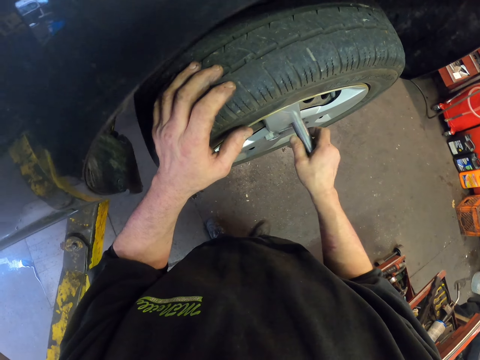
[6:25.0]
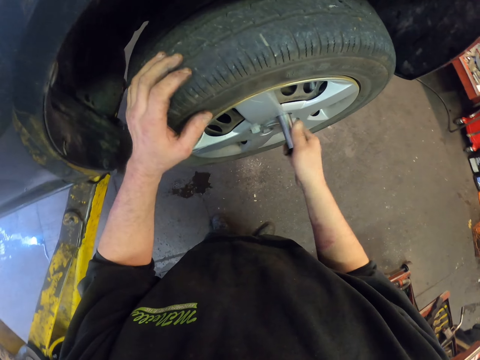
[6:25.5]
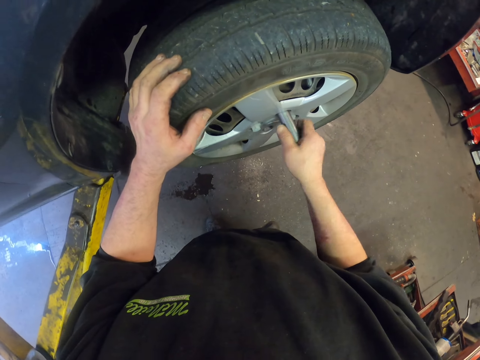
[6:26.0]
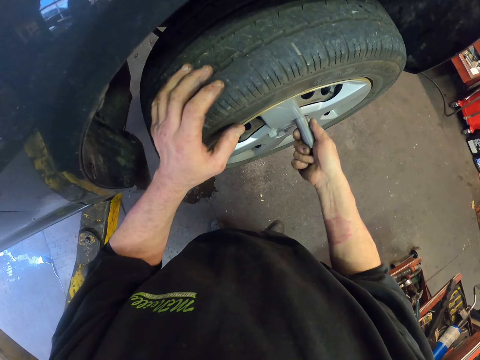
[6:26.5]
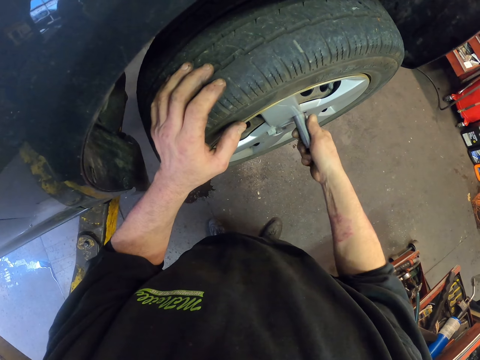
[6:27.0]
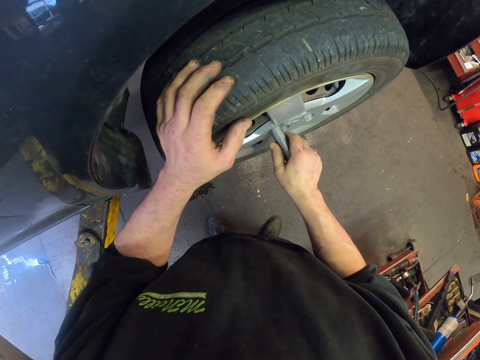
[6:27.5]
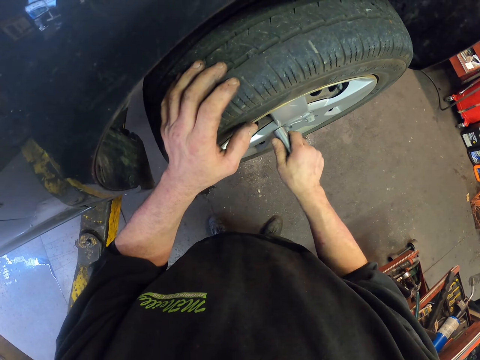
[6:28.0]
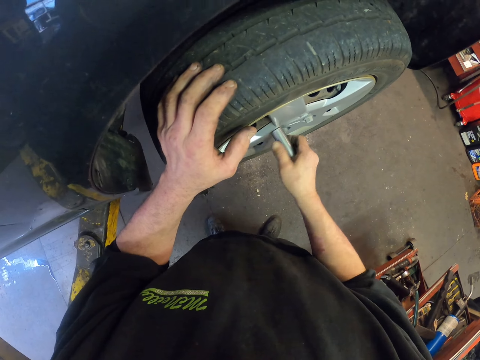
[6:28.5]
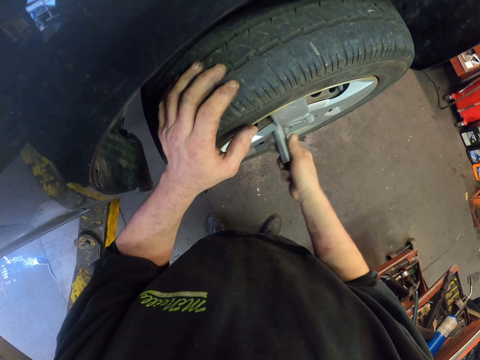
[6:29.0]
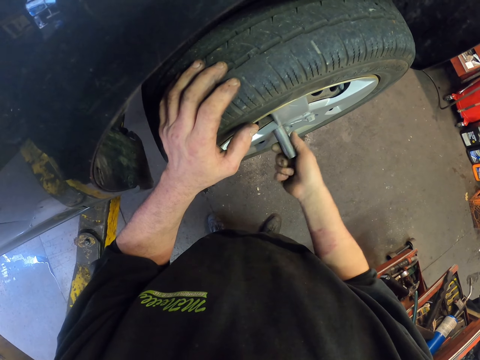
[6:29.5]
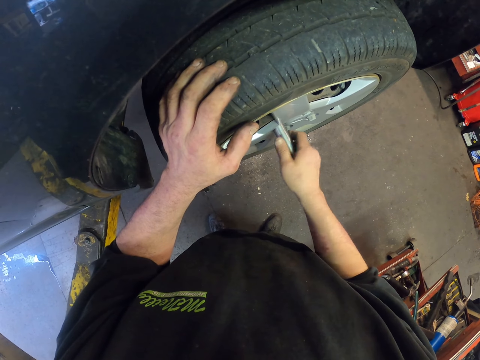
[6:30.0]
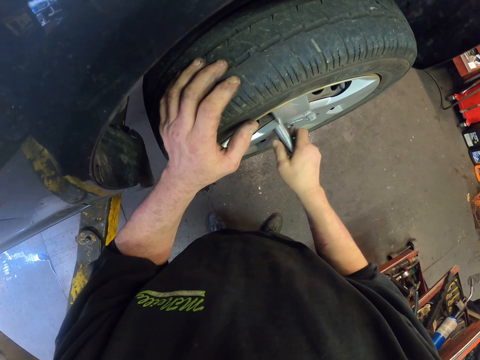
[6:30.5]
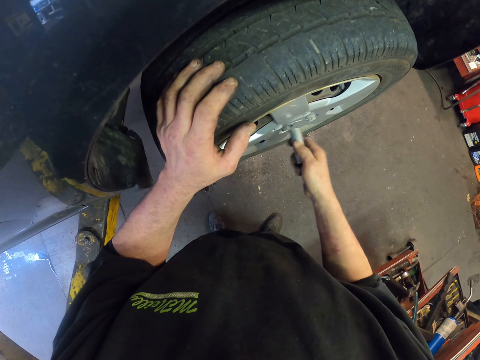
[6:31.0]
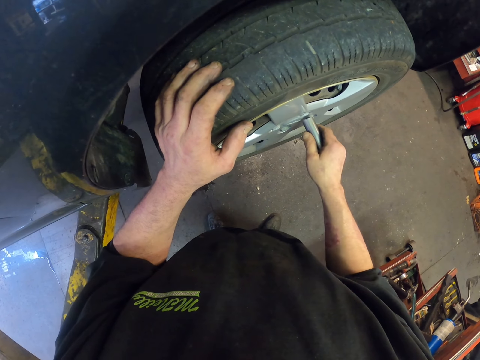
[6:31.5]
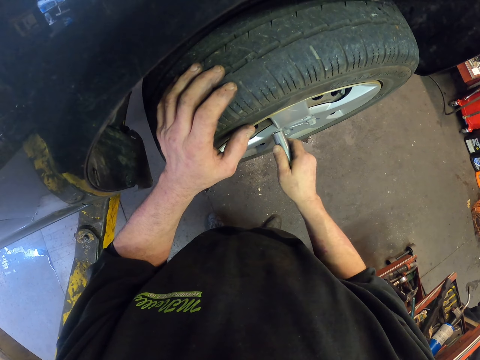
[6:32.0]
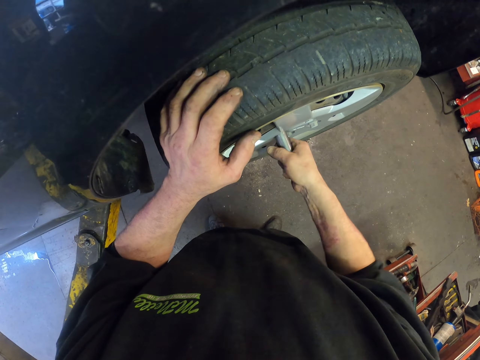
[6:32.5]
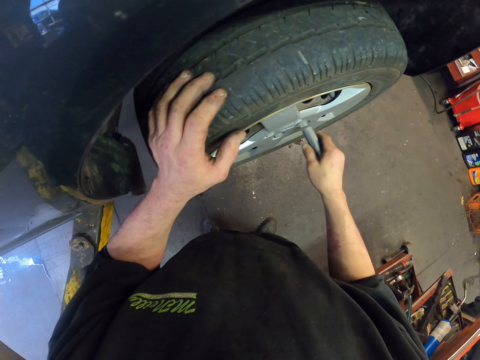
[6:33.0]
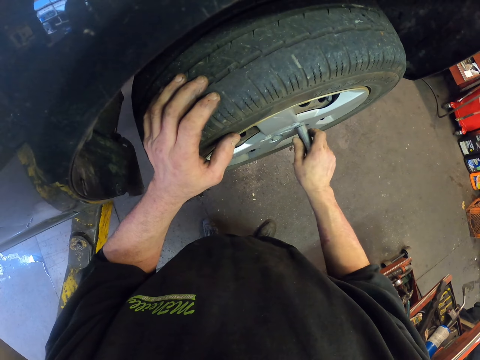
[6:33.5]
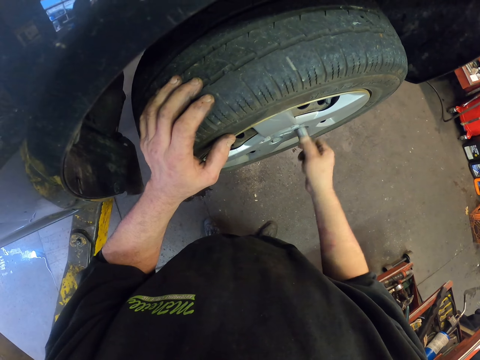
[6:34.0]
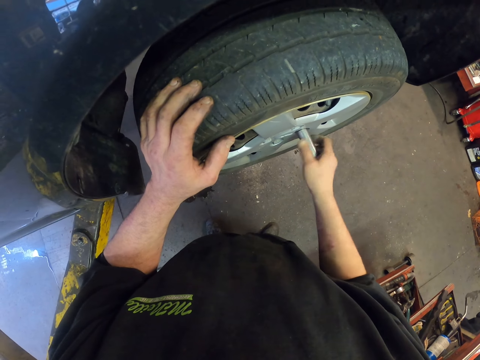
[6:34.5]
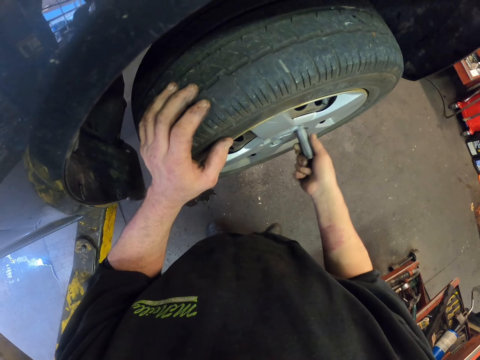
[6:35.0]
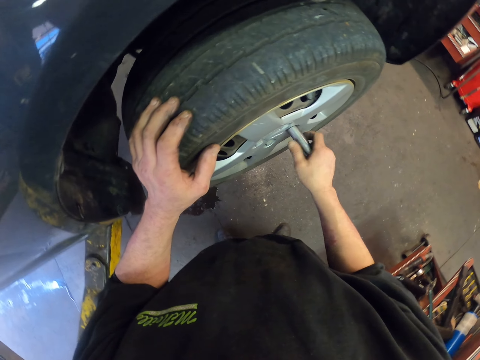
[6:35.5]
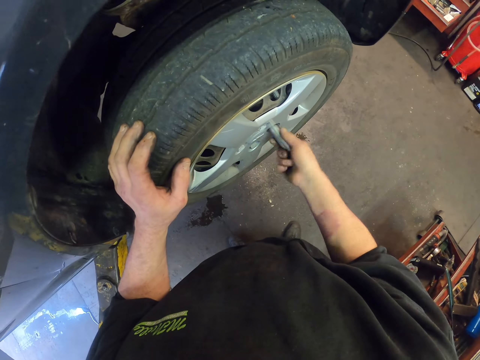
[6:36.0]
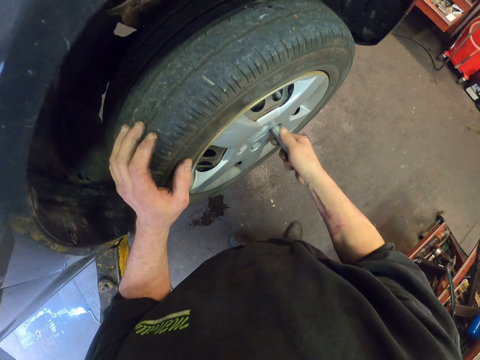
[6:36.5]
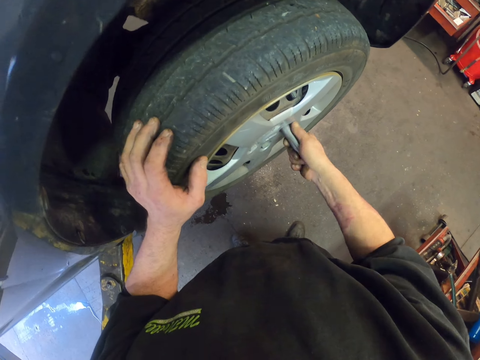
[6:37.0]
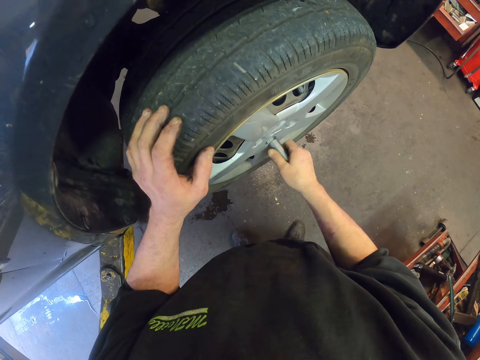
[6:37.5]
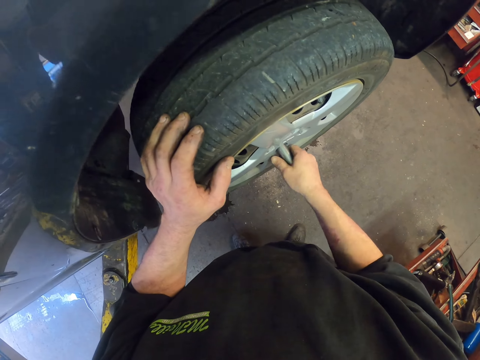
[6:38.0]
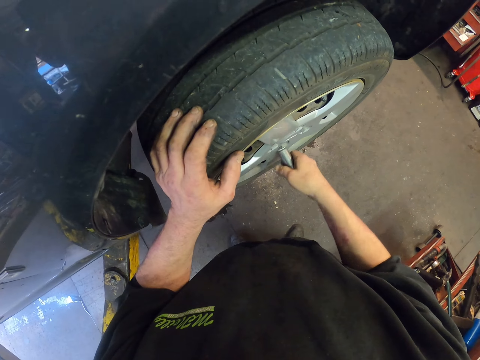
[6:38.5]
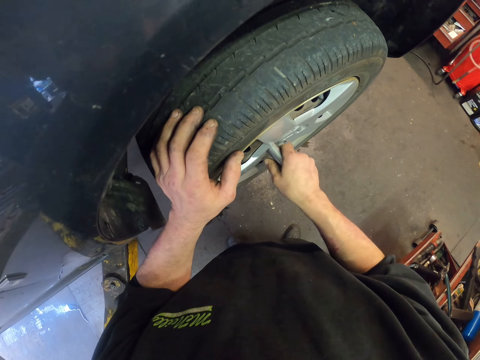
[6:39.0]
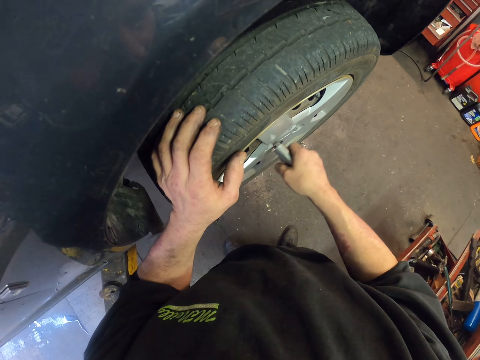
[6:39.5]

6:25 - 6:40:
The camera wearer tightens the lug nut with a tool.

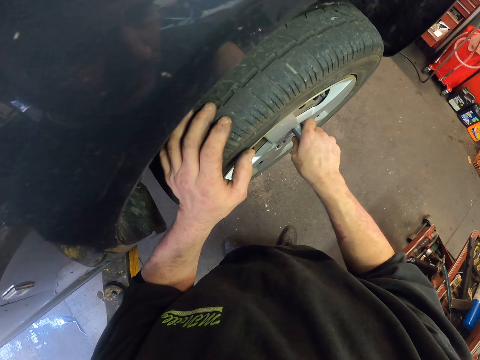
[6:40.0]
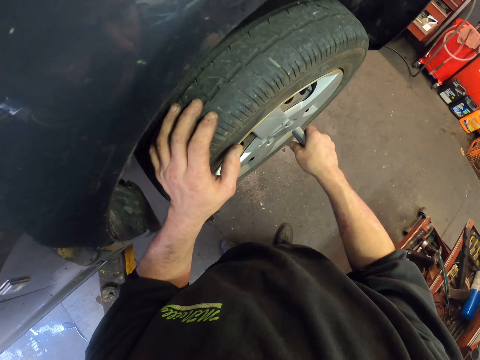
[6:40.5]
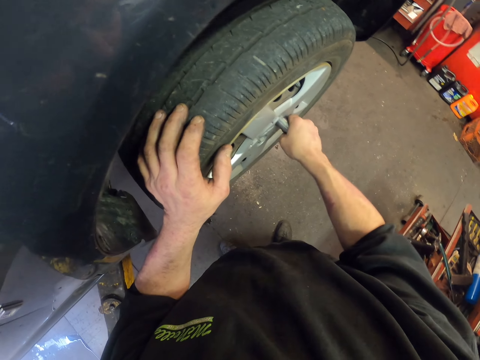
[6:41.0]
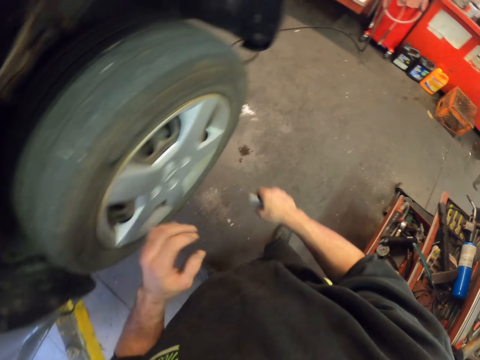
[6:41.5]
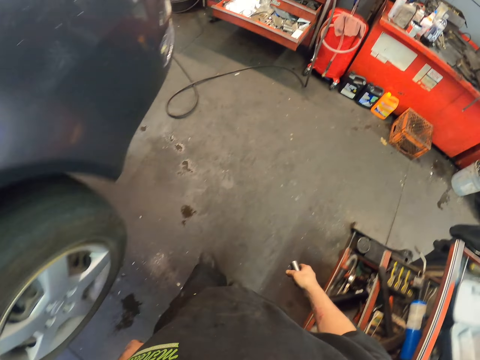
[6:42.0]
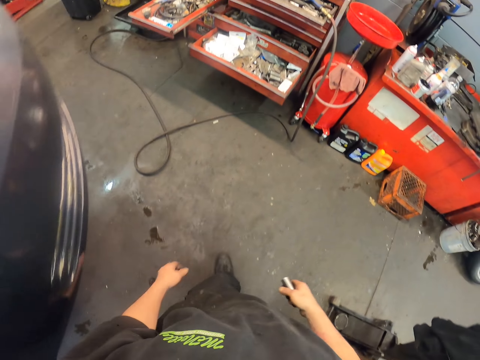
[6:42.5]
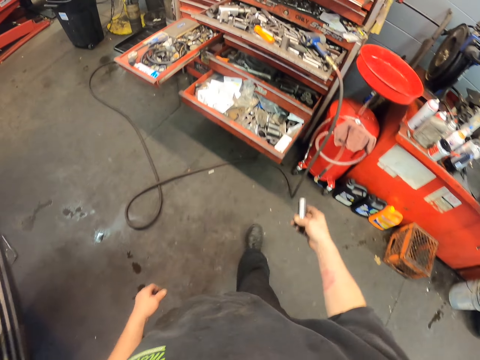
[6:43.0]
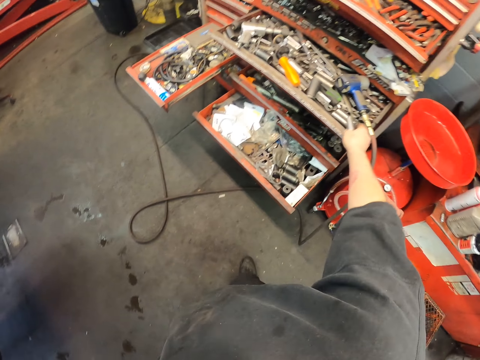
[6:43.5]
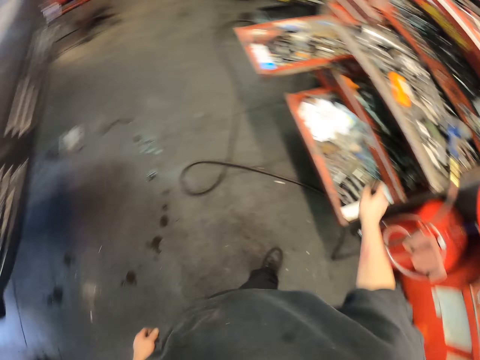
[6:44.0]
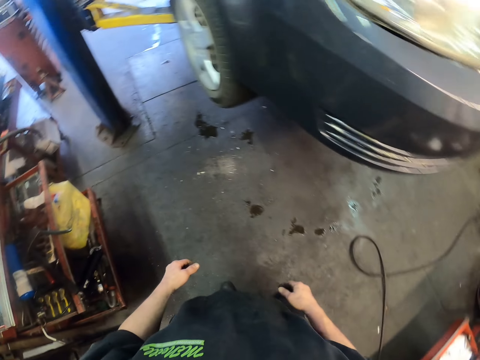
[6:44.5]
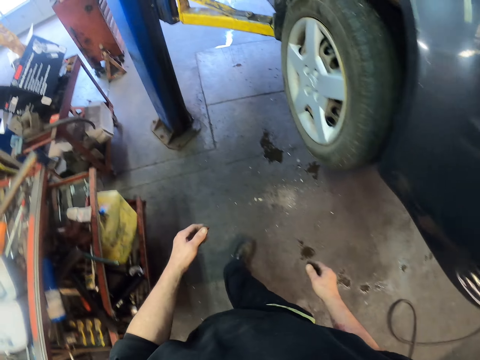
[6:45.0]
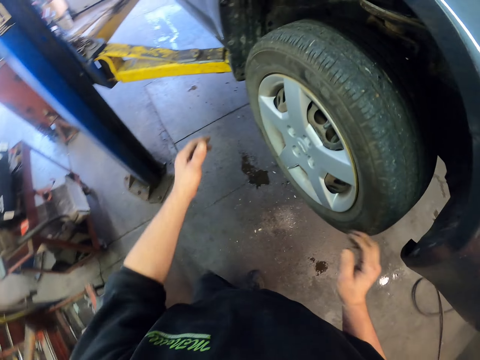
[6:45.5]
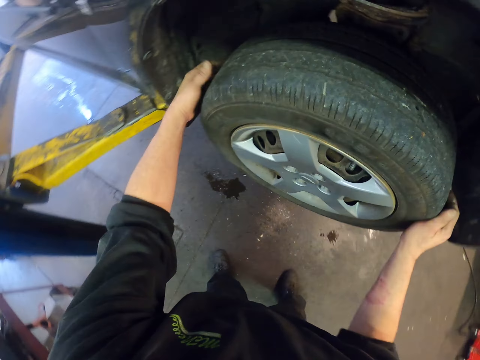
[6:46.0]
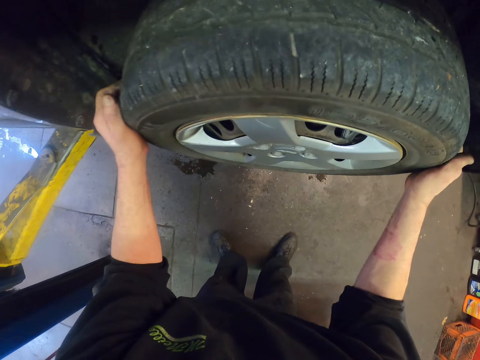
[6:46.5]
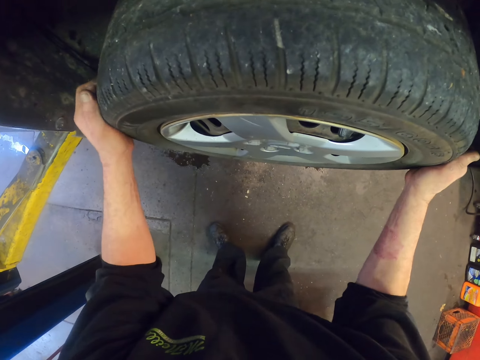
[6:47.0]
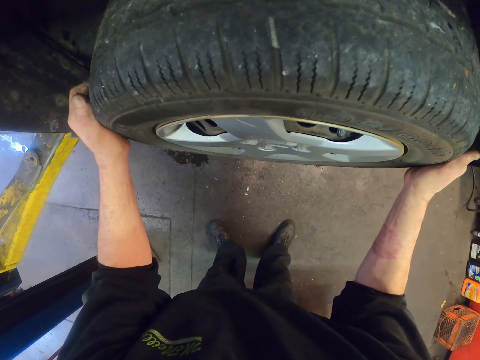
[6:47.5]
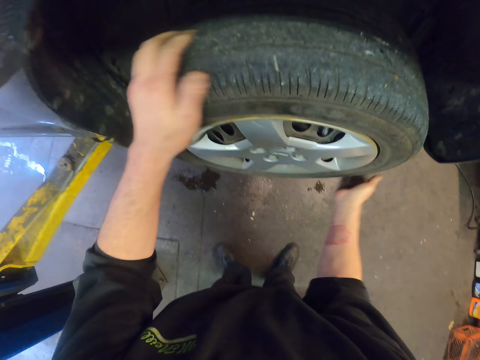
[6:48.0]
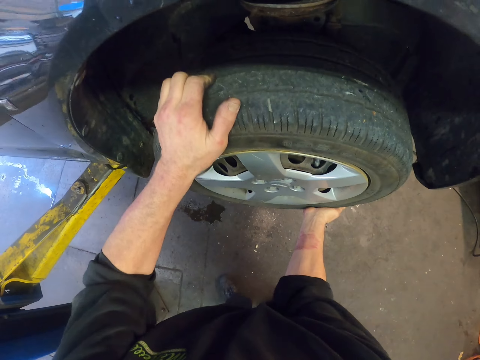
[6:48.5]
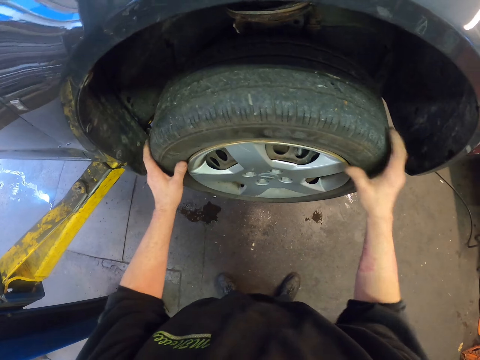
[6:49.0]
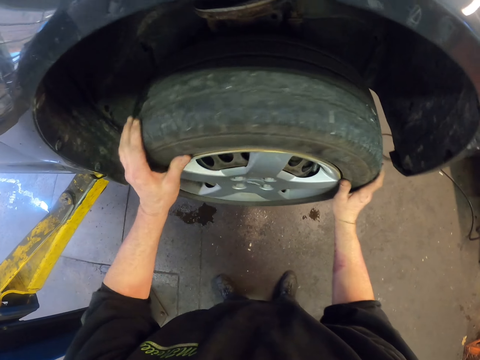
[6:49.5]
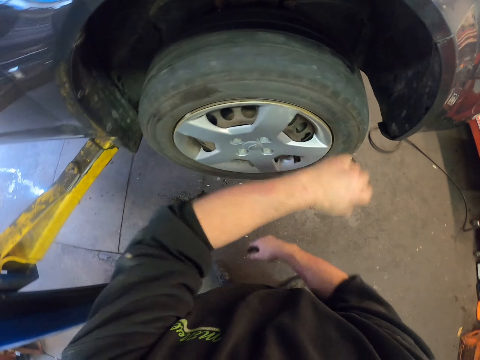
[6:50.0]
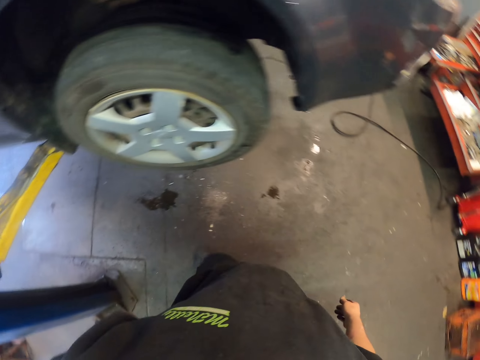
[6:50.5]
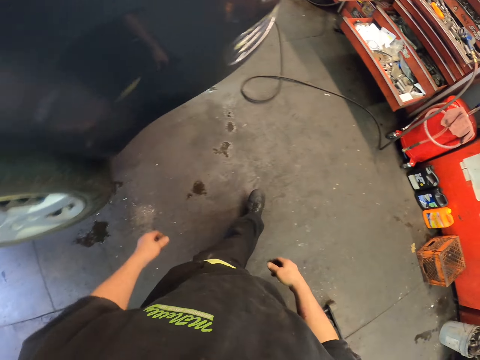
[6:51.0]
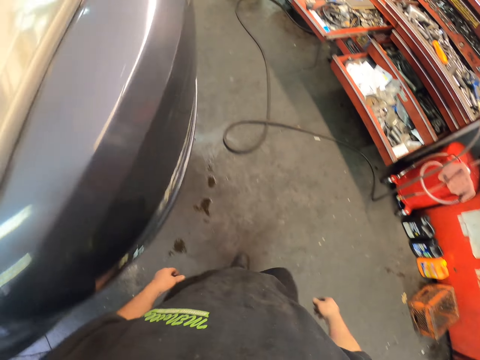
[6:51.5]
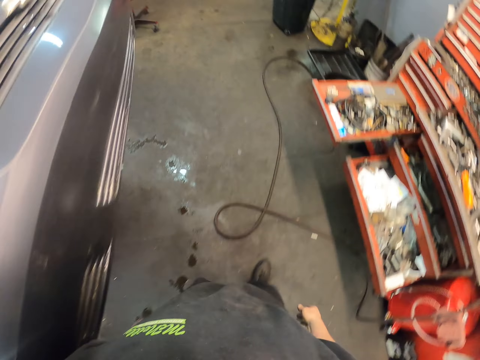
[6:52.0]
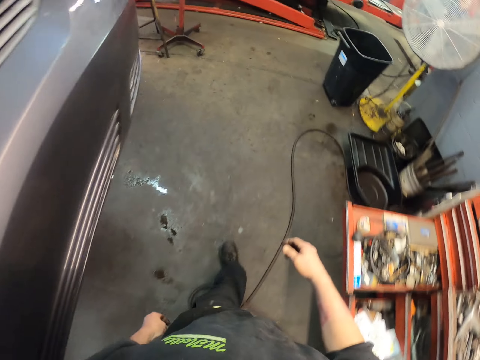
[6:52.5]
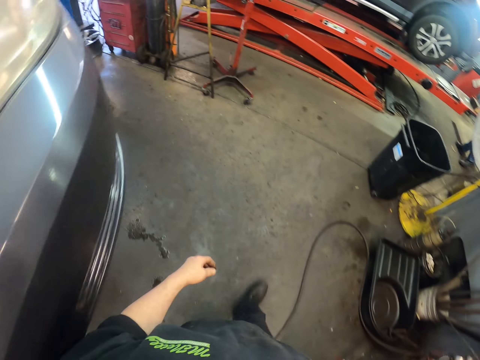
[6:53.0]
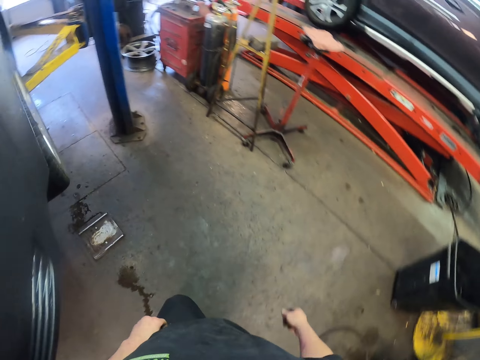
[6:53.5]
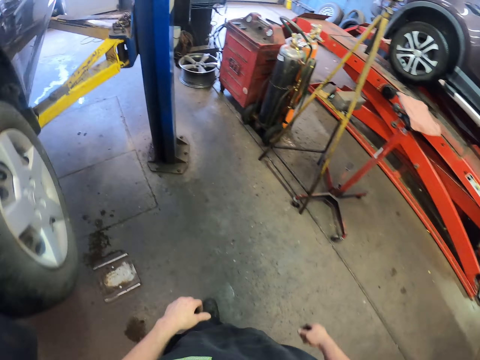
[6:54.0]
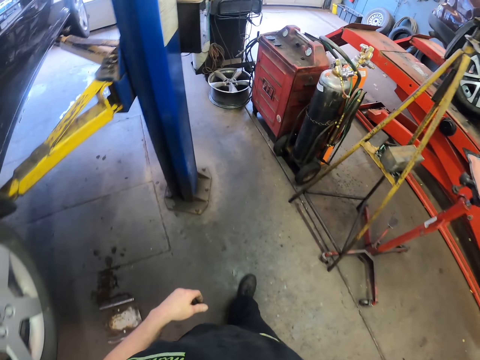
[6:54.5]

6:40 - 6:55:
The camera wearer walks towards the drawer. They put a bolt in the drawer. They touch the wheel. They adjust the tire. They walk in the workshop.
